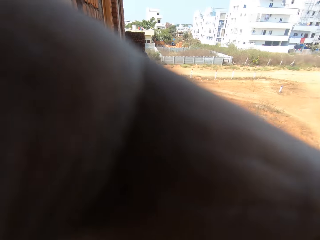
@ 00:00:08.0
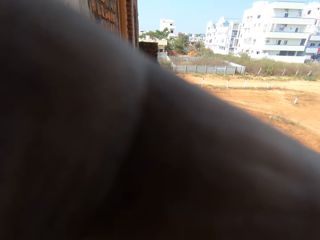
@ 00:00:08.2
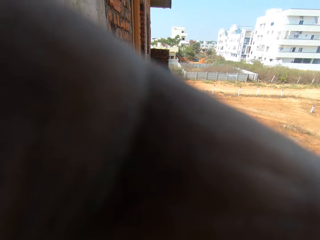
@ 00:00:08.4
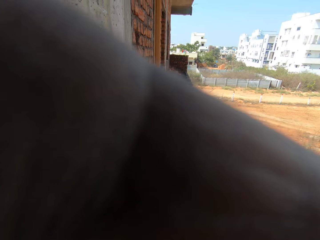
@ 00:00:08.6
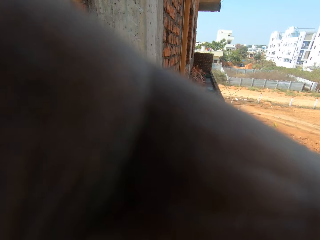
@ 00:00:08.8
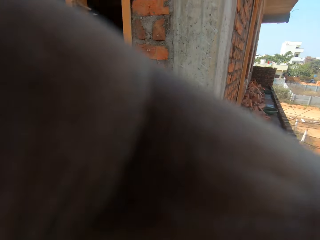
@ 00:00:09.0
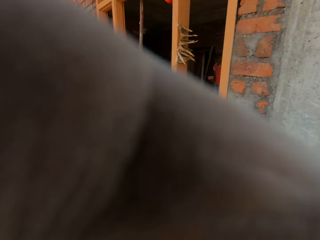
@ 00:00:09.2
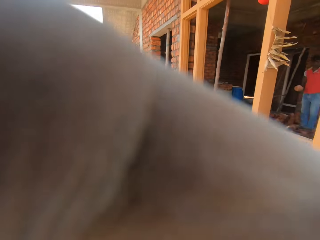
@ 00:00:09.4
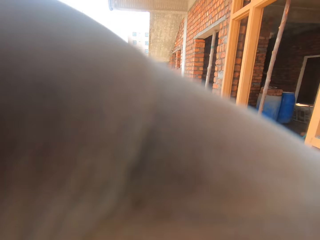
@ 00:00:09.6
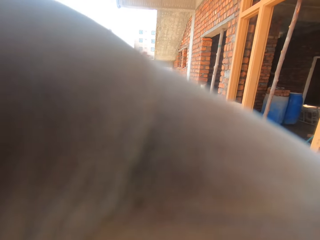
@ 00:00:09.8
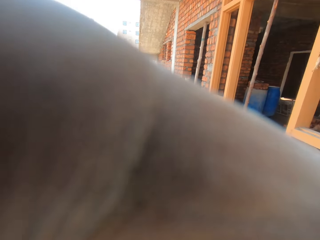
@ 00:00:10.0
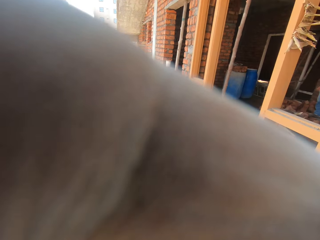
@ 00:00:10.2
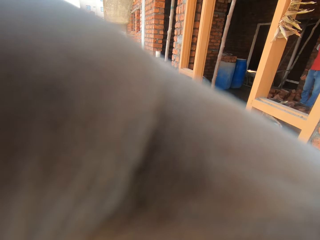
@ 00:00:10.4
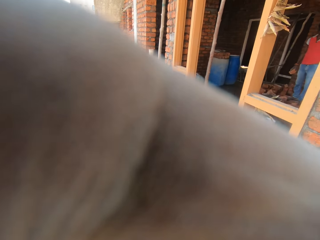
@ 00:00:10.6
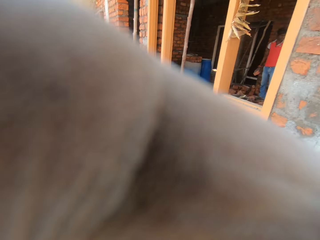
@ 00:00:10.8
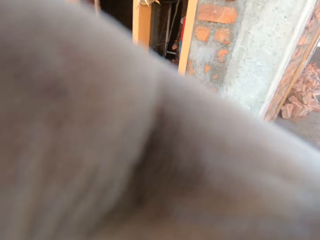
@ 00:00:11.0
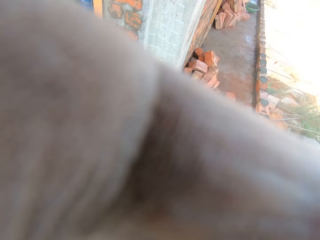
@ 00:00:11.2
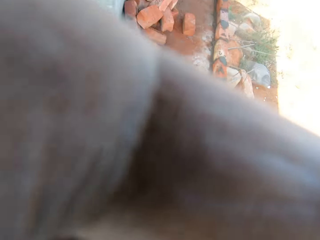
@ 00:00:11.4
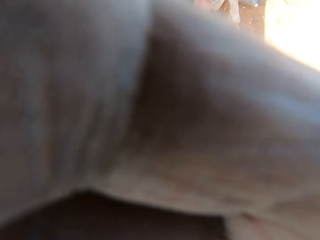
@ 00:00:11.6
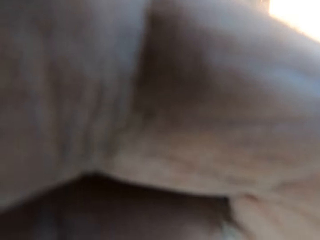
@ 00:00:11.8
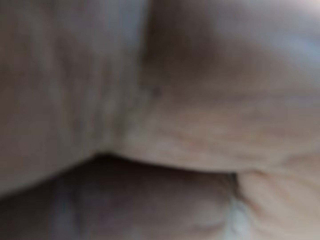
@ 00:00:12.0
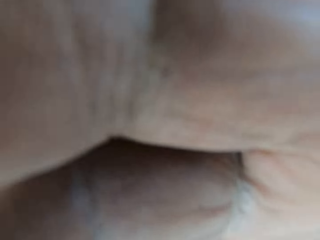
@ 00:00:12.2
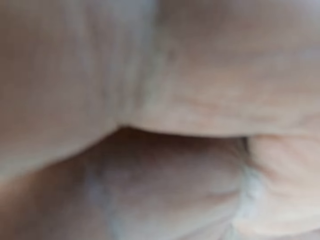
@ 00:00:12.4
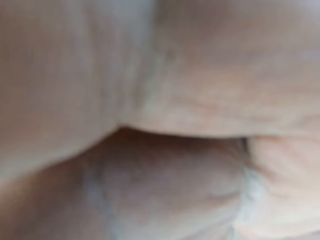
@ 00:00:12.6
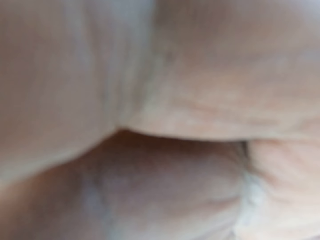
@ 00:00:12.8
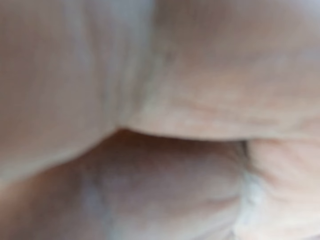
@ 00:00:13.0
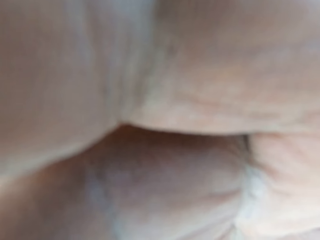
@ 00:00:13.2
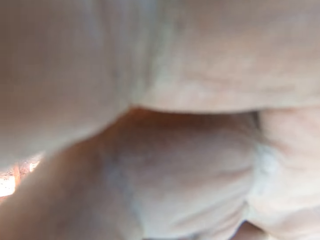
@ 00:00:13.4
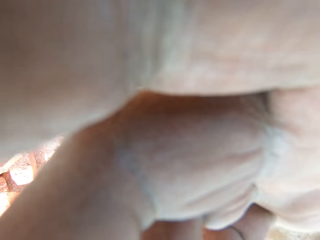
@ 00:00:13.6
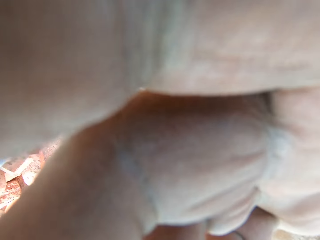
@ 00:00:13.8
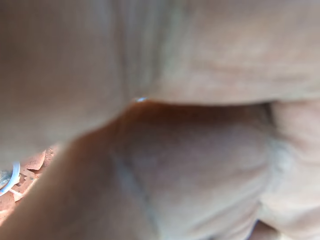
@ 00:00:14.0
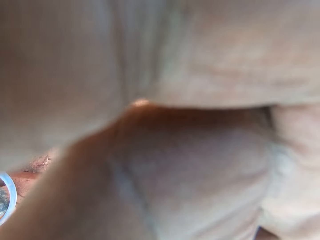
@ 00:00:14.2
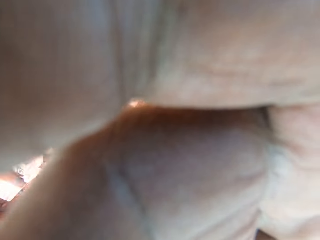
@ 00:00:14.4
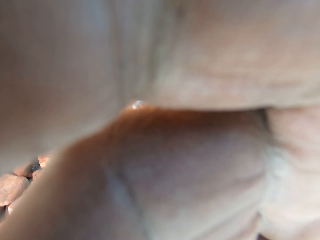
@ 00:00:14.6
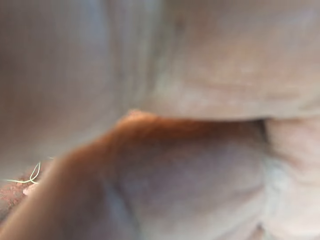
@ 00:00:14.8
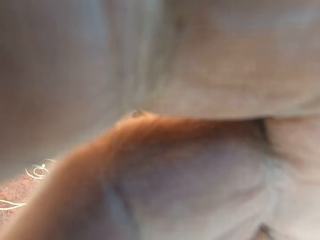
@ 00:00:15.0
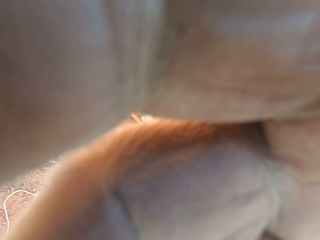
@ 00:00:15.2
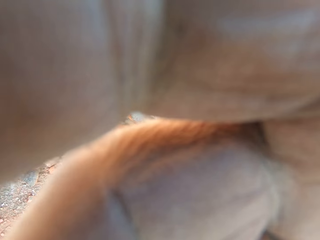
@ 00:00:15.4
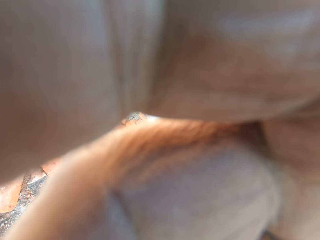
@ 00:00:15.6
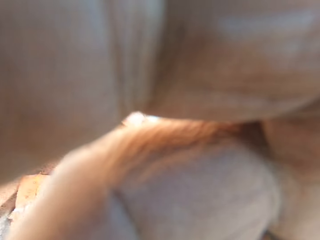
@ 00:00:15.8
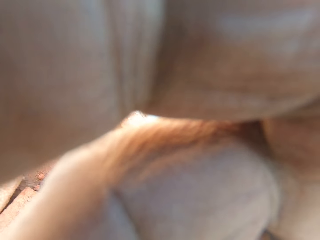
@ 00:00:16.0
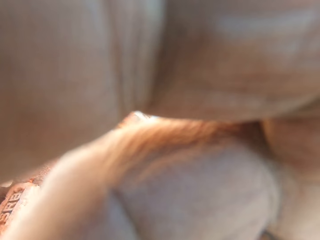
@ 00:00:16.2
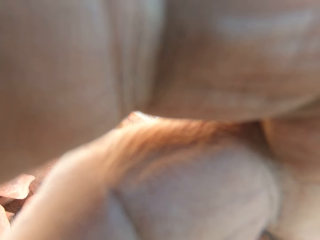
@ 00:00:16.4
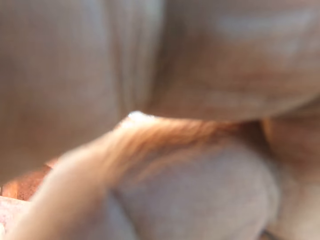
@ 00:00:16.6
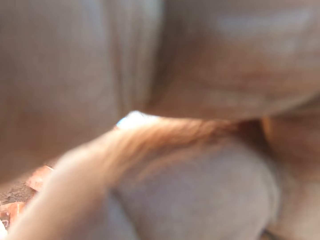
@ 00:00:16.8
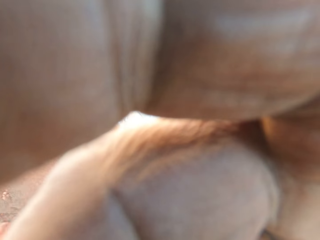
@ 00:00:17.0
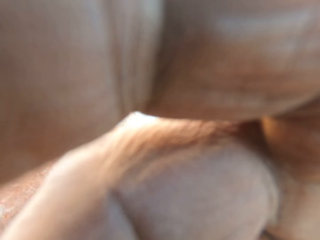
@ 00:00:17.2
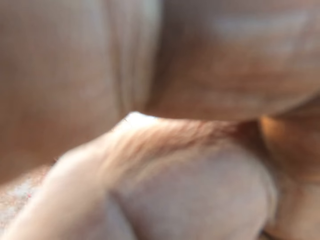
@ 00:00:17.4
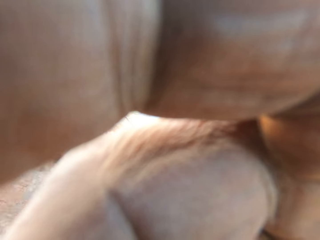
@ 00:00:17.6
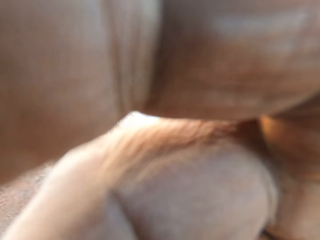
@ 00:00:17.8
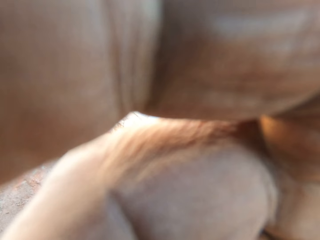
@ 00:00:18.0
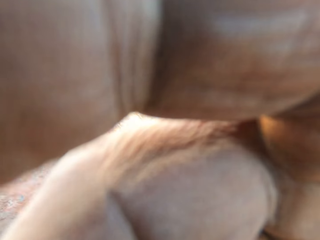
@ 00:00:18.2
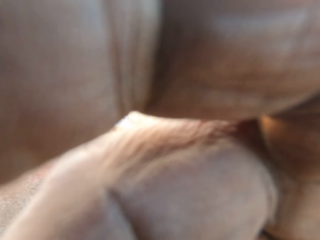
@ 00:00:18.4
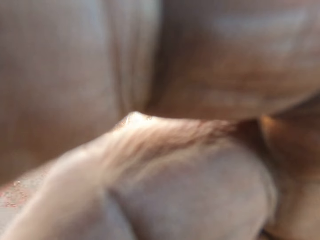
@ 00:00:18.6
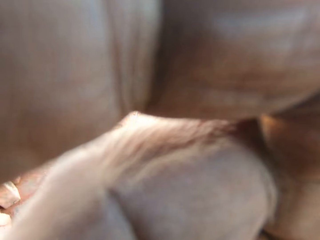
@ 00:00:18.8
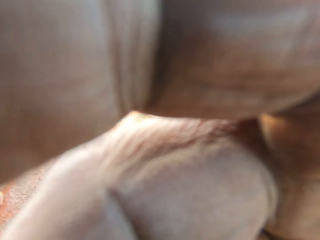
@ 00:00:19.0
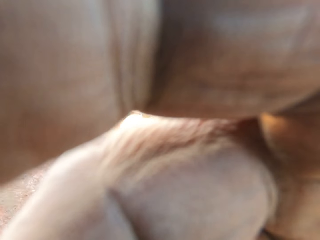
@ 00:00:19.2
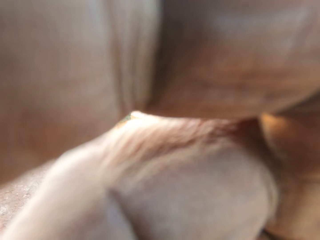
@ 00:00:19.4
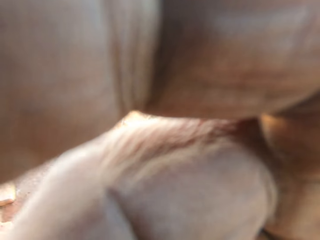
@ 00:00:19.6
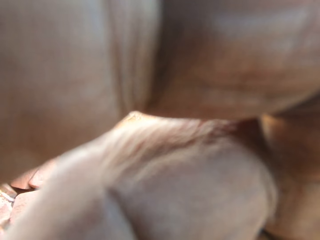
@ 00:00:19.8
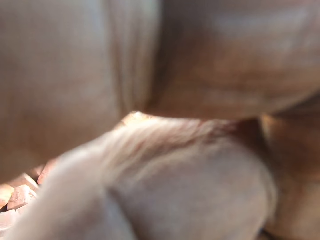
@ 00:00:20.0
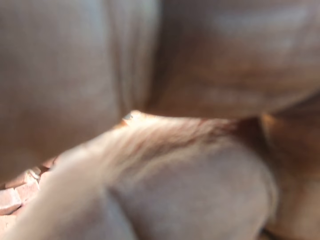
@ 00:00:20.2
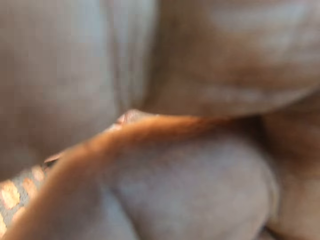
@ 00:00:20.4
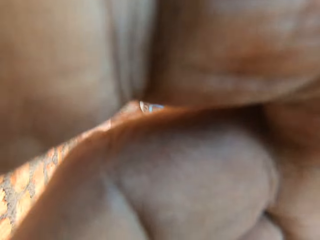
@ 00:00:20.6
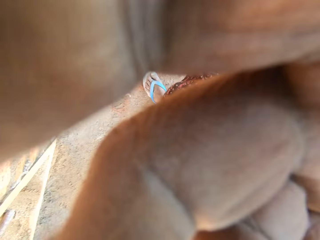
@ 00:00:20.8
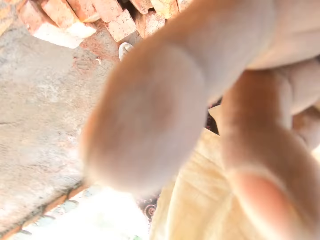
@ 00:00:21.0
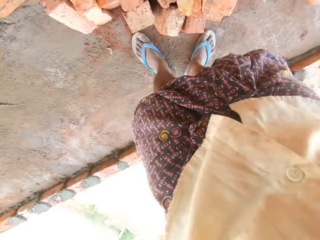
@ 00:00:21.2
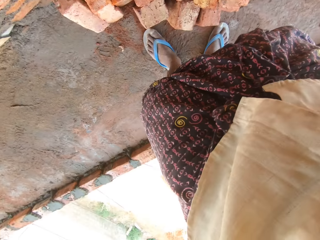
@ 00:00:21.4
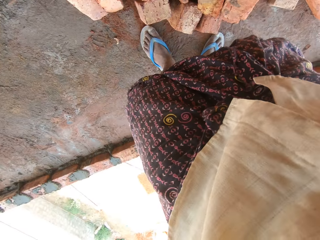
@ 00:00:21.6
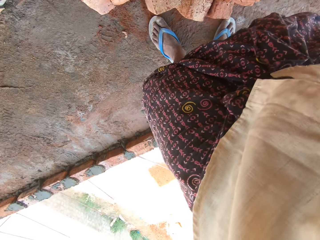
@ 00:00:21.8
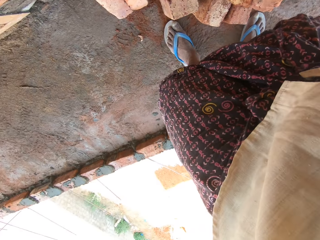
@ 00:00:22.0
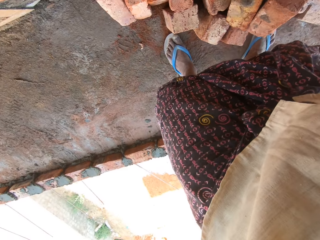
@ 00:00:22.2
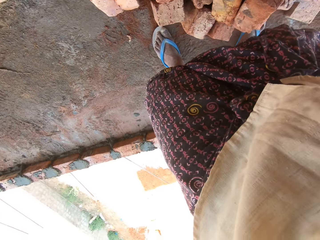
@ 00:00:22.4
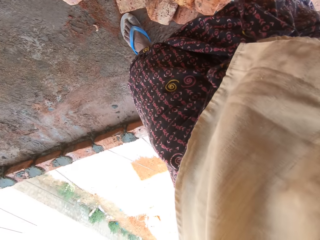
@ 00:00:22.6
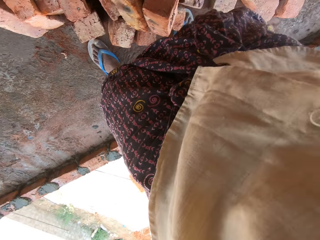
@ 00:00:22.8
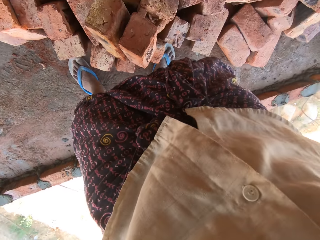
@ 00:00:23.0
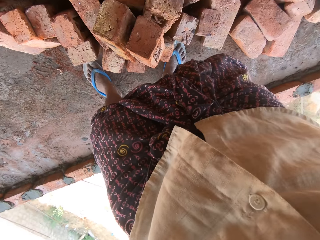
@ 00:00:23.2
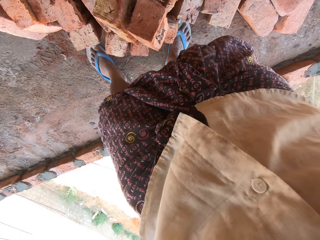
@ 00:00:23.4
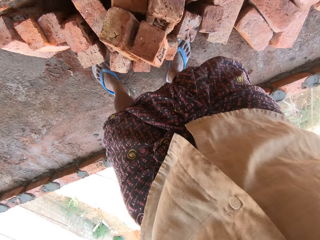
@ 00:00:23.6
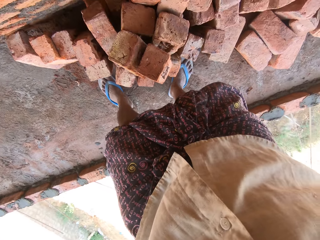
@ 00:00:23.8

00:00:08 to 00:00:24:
A person stands inside the house. The camera wearer talks to the person. The person talks to the camera wearer. The camera wearer looks down and lifts a hand up.

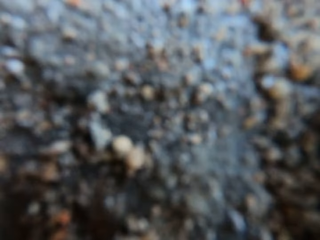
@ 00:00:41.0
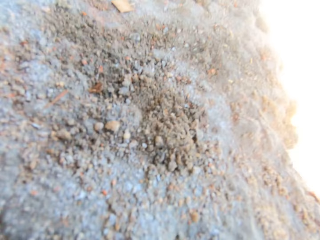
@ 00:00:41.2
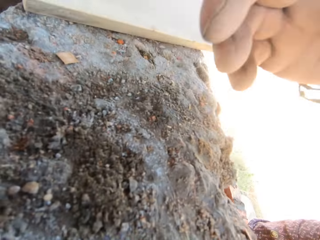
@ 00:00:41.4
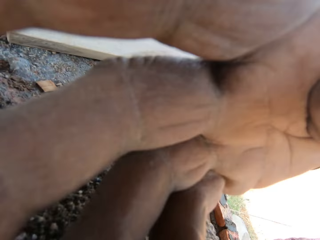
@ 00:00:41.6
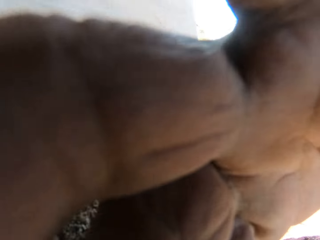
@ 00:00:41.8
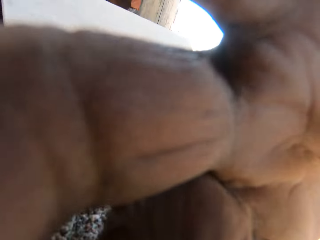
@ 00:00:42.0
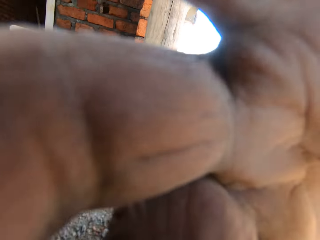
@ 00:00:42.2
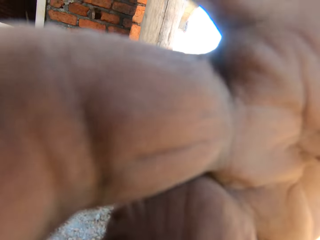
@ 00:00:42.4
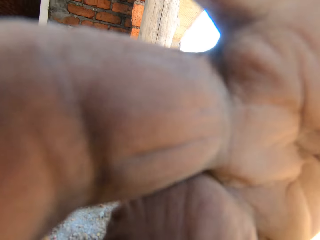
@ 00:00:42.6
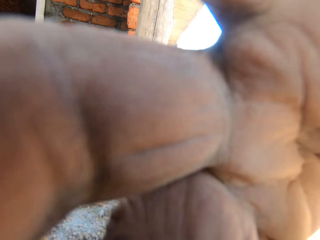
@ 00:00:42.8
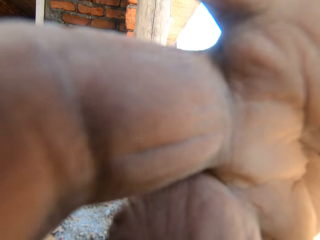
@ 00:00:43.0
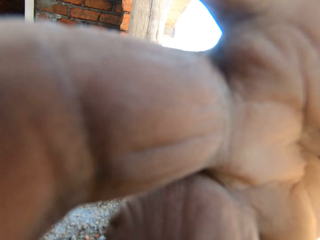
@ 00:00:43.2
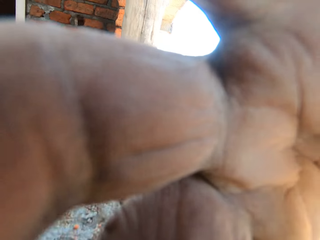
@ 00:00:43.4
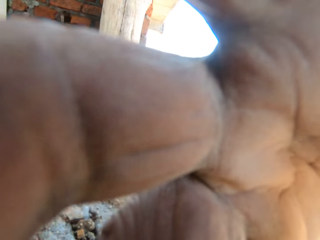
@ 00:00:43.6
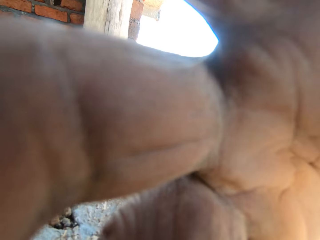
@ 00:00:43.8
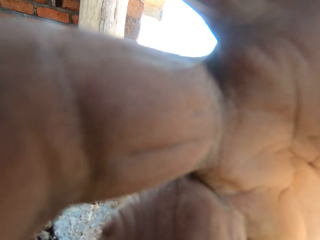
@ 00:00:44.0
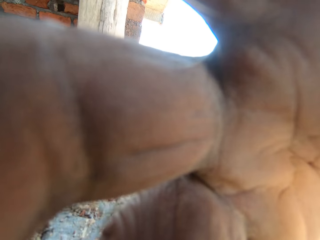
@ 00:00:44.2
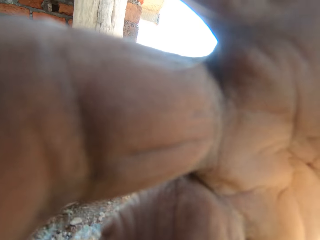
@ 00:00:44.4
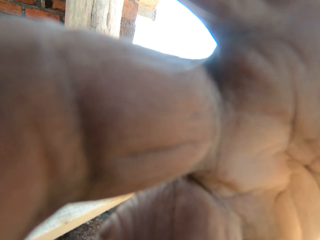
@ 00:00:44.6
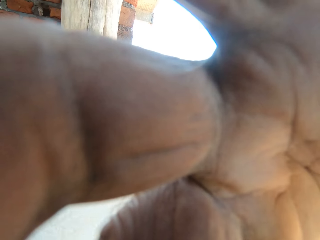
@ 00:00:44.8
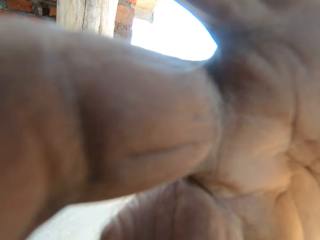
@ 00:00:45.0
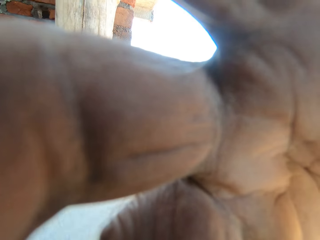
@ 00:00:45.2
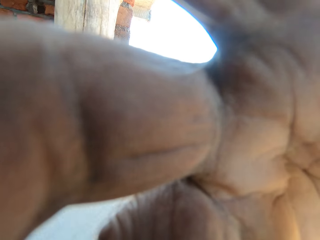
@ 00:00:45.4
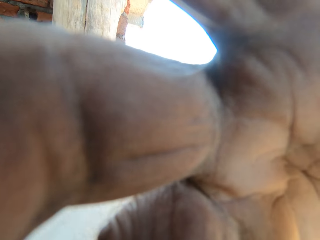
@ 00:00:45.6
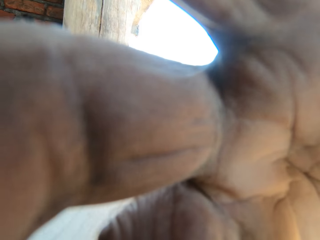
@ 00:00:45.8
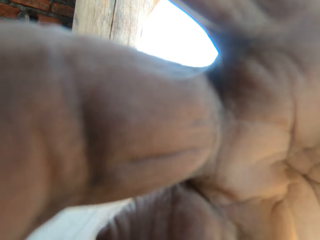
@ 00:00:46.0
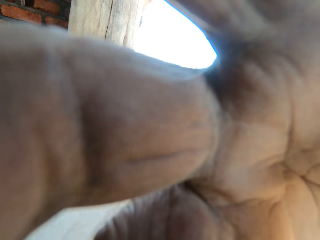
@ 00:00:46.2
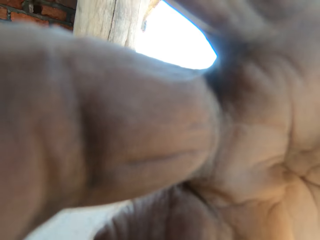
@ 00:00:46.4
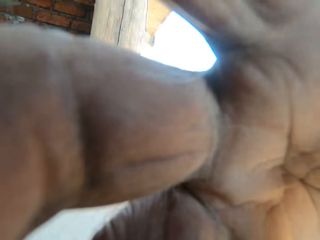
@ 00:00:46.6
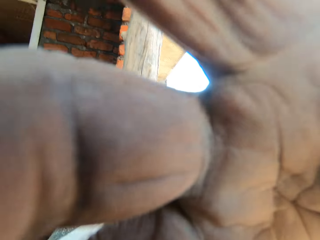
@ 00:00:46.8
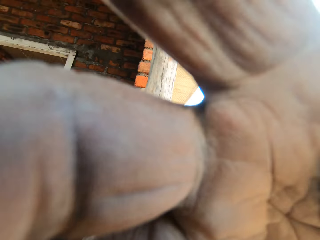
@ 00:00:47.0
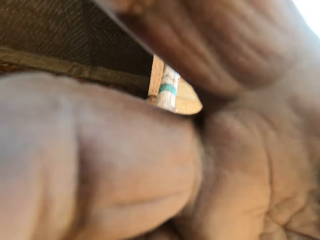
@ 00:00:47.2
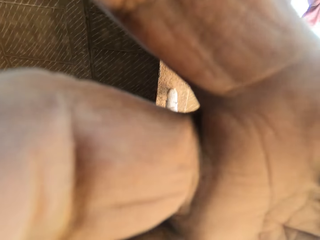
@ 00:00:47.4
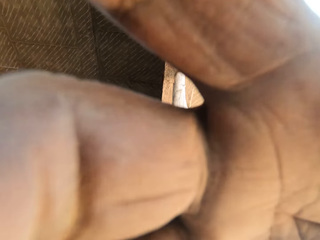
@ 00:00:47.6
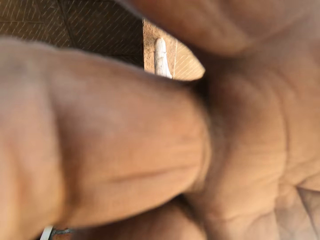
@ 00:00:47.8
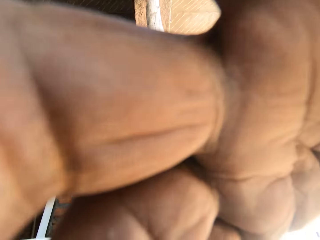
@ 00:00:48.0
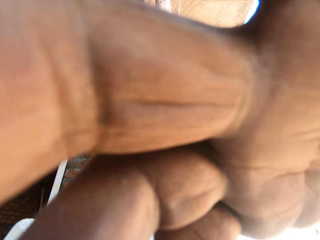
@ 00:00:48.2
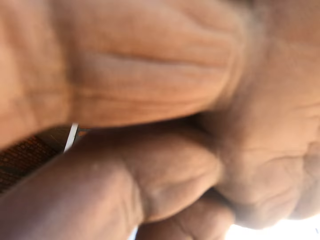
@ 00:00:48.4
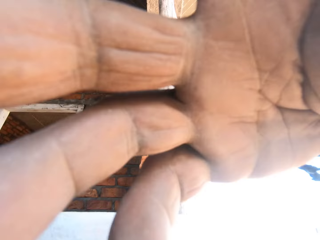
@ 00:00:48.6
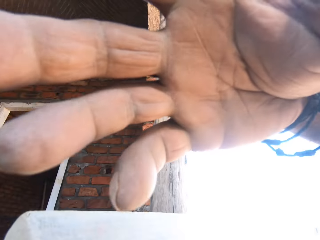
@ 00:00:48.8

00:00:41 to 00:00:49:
A person talks to the camera wearer. The camera wearer fixes the camera. They touch the camera and lift a hand up.
